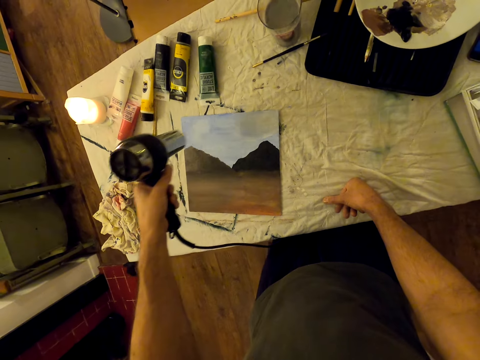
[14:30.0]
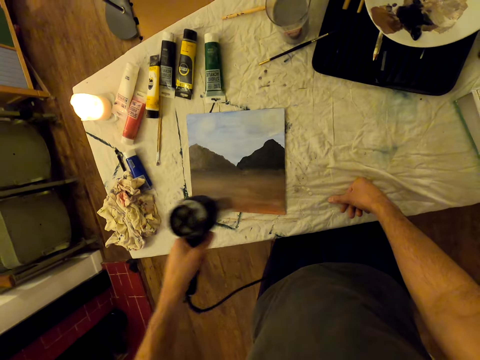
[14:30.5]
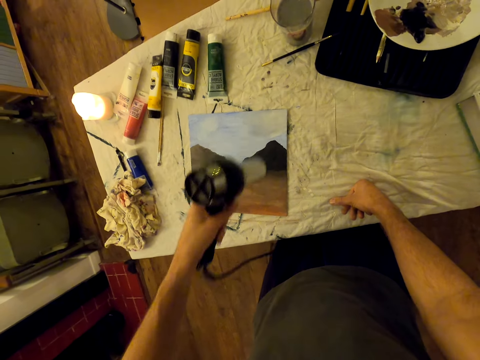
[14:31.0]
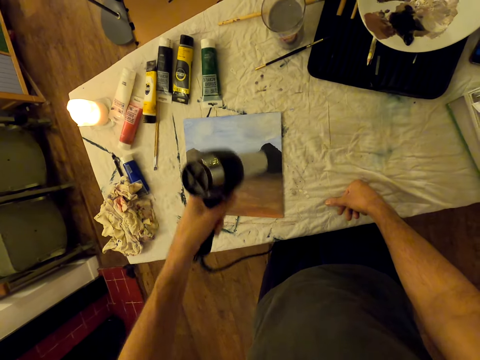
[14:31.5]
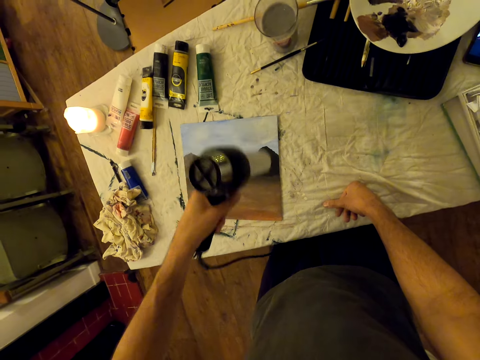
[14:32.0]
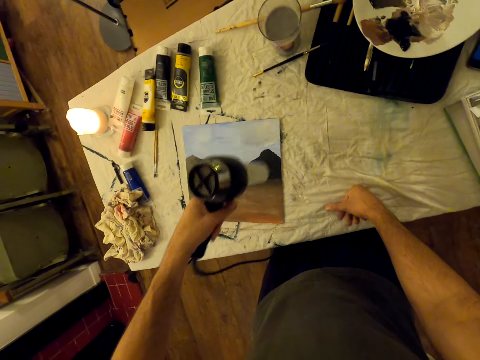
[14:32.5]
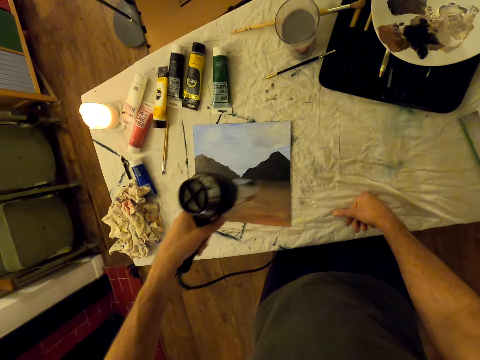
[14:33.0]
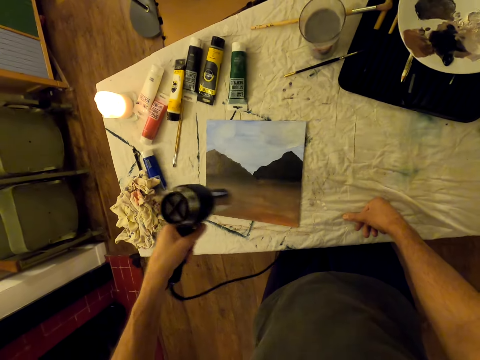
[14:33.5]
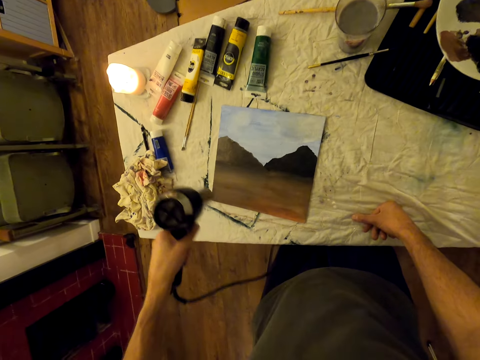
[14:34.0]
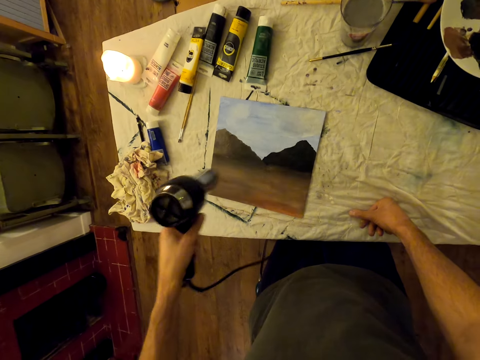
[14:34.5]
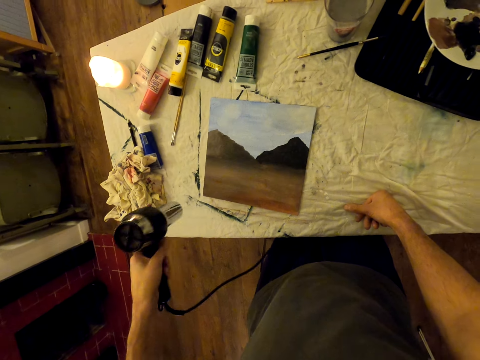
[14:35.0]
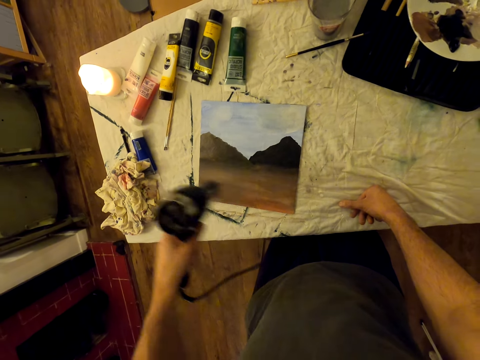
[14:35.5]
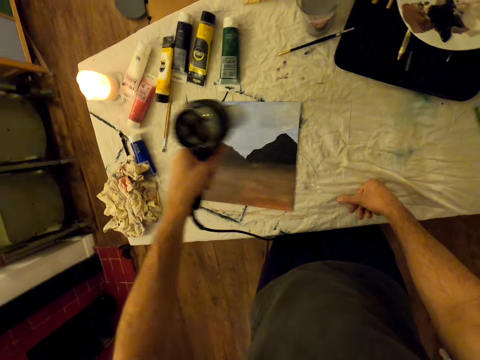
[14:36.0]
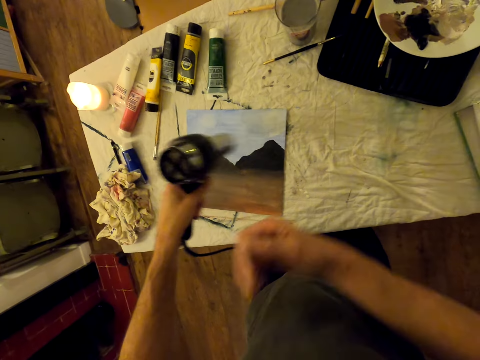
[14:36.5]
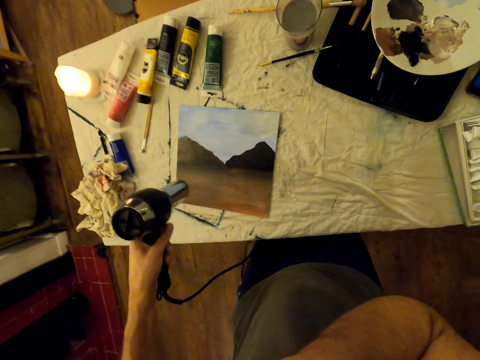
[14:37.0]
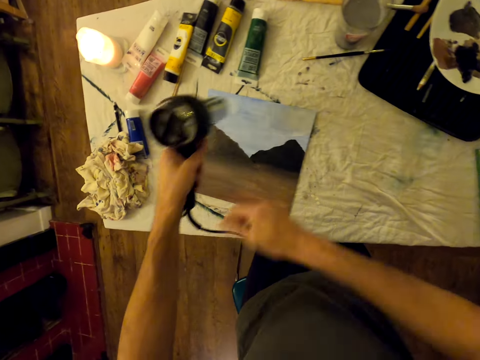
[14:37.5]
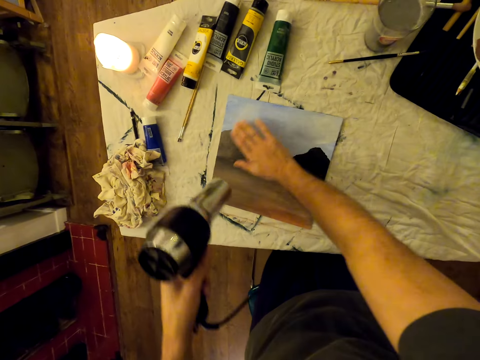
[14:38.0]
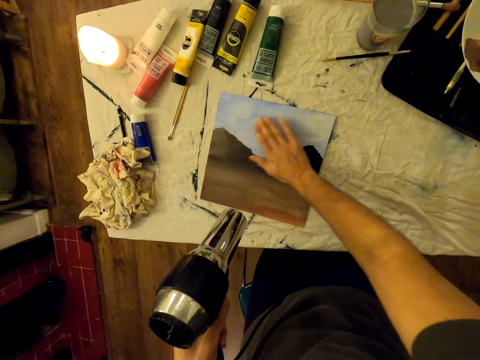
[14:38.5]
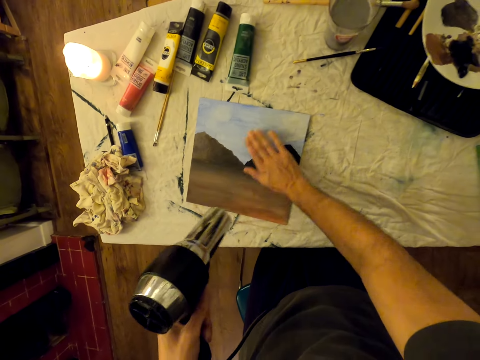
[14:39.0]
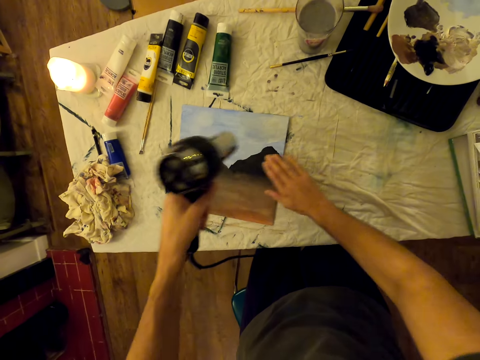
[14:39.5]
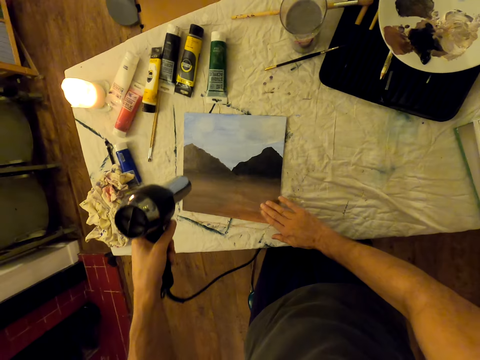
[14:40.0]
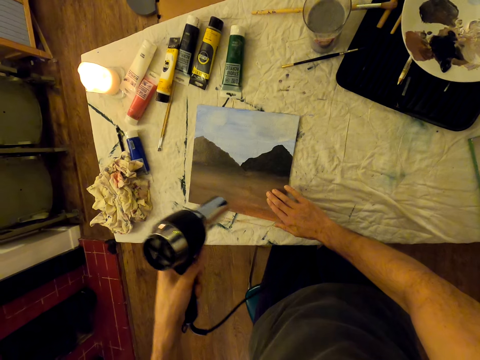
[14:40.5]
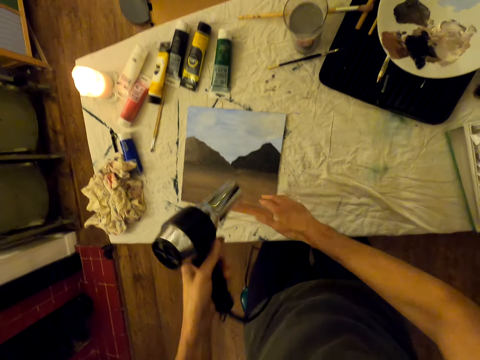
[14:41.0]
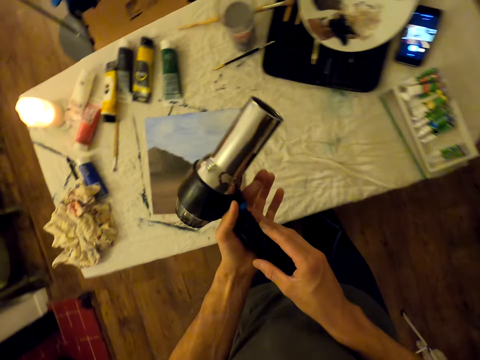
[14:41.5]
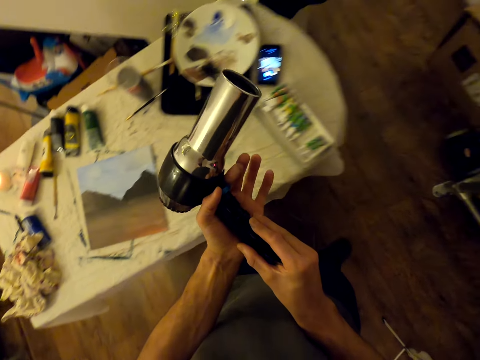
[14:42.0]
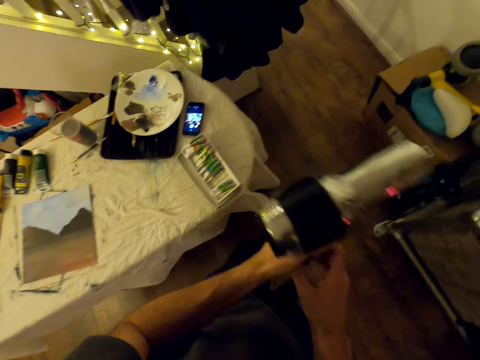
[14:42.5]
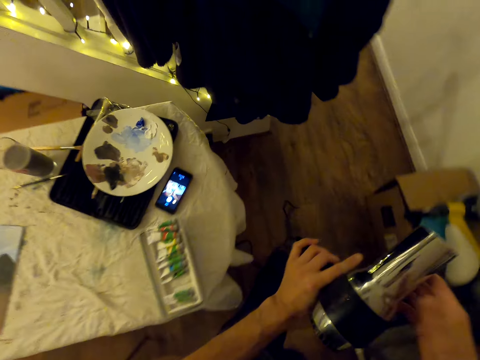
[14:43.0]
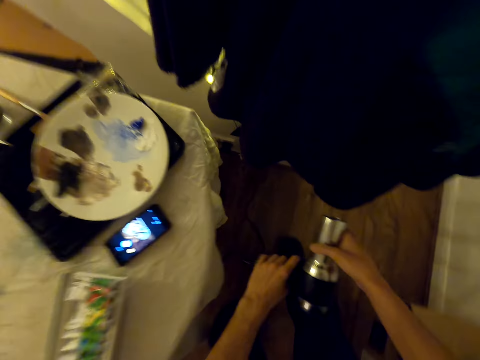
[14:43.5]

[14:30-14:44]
The camera wearer lifts his right hand. He touches something. He feels the paint on a board. He blow dries the board. He feels the paint on the board. He switches off the blow dryer.

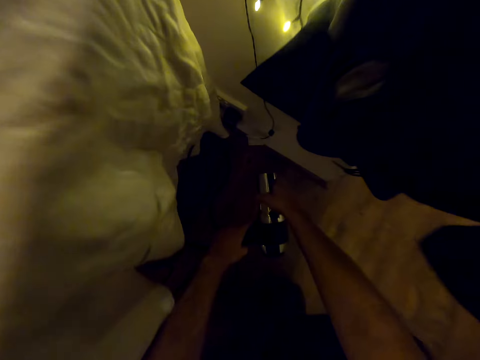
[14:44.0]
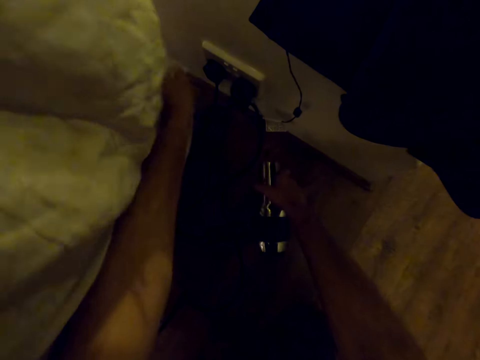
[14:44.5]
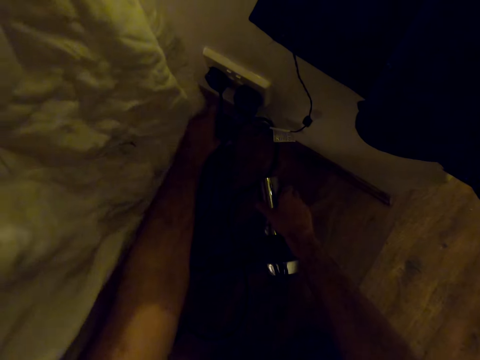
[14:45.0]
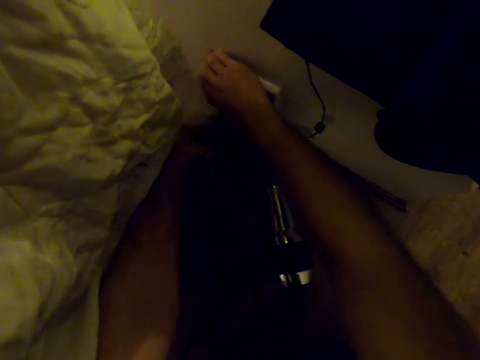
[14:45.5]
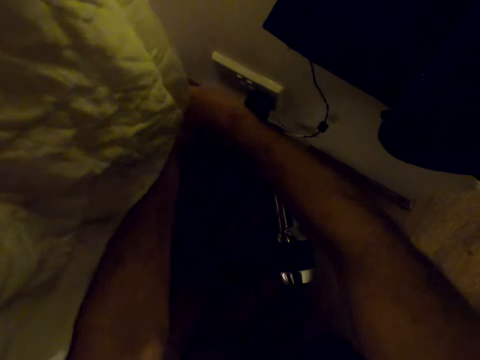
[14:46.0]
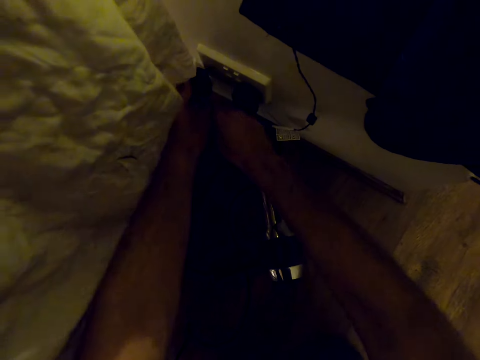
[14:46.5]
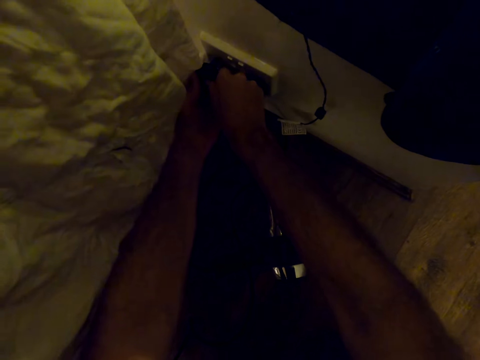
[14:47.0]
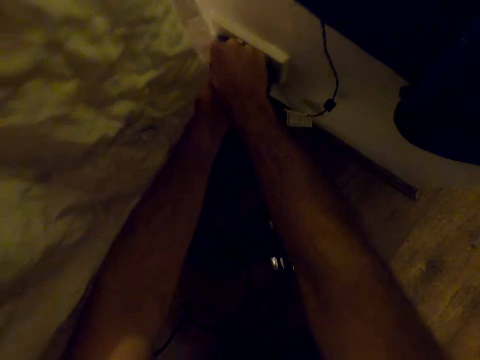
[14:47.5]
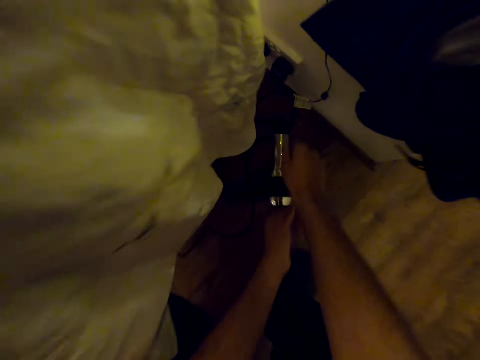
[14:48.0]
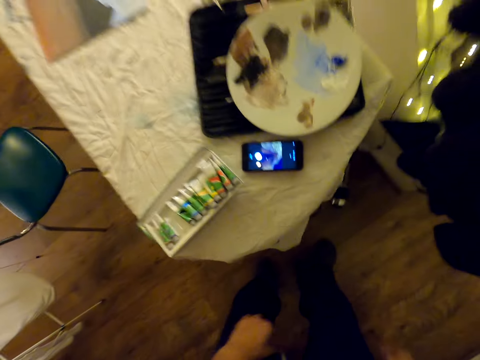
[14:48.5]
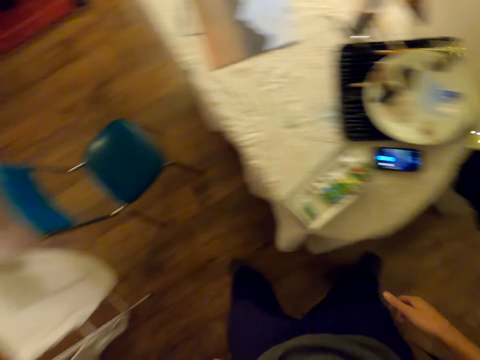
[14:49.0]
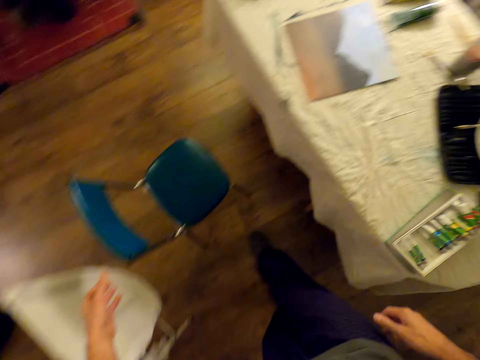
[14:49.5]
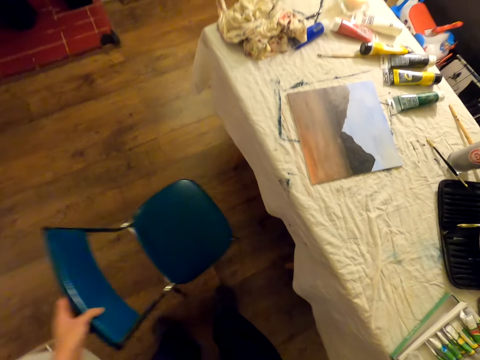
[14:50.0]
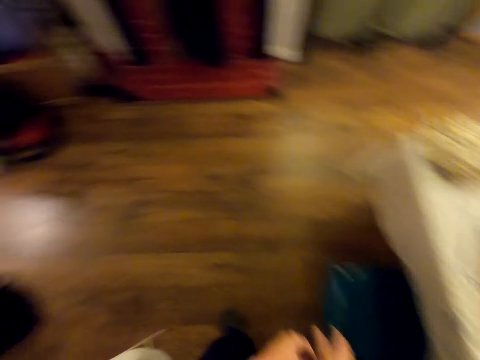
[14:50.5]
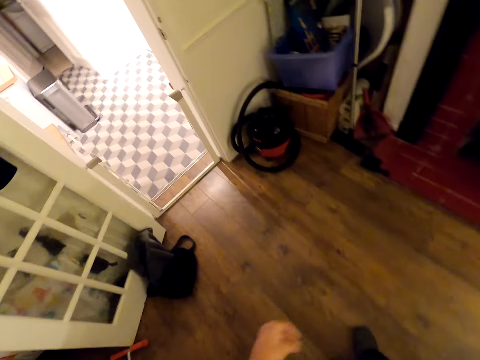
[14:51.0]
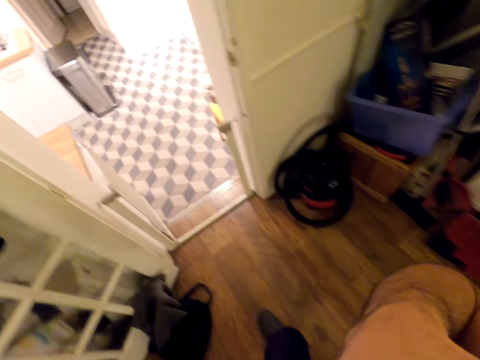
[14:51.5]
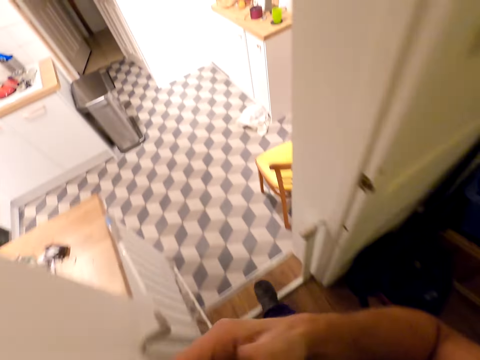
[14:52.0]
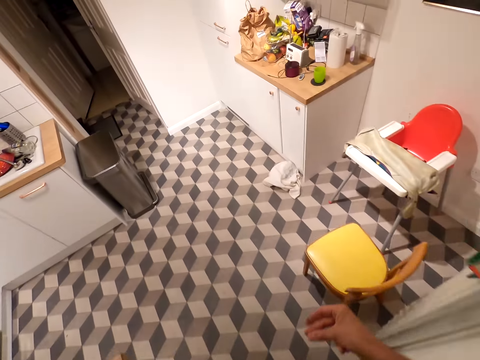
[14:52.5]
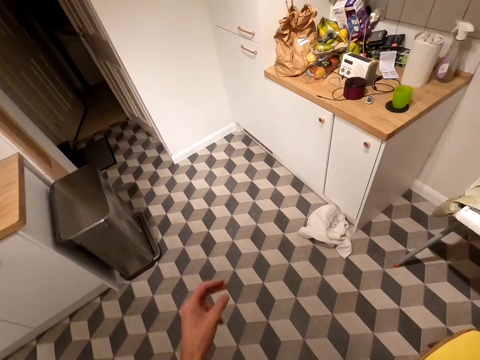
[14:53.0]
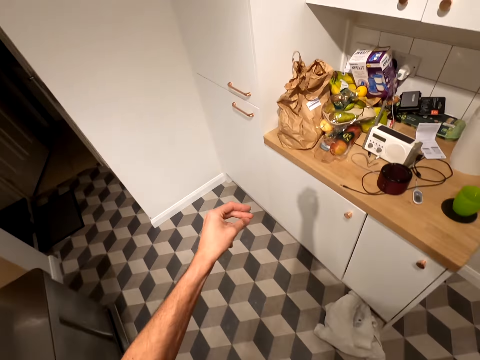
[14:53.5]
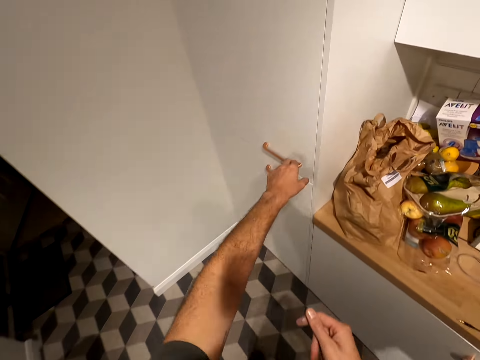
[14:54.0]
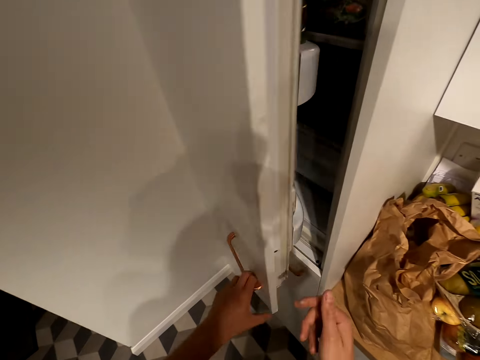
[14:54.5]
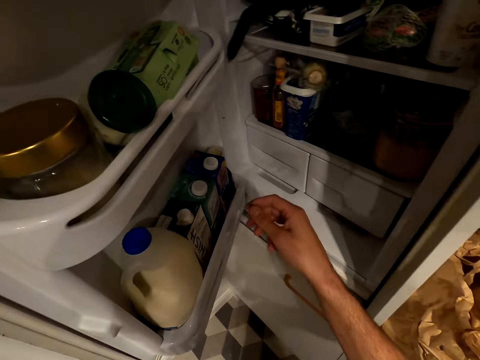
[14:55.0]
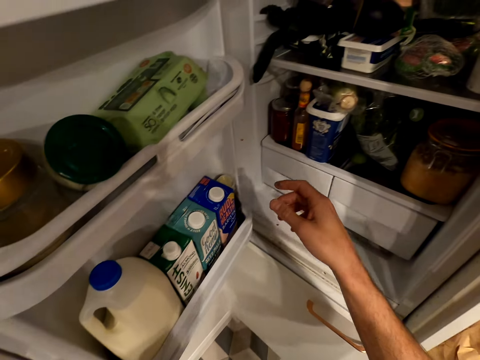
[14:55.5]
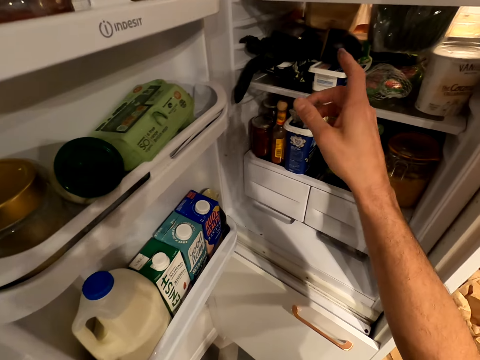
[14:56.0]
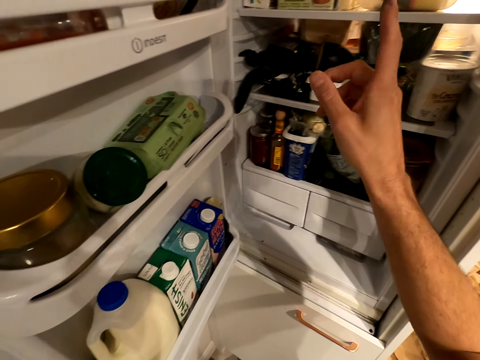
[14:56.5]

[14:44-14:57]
The camera wearer places the blow dryer on the floor. He unplugs the blow dryer cable from the socket. He plugs in another cable. He walks to the left. He pushes the chair inside the table. He walks forward, lifts his right hand and touches something. He walks forward. He opens a fridge or cupboard.
